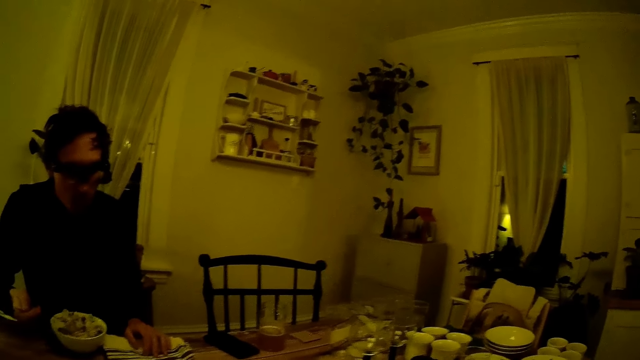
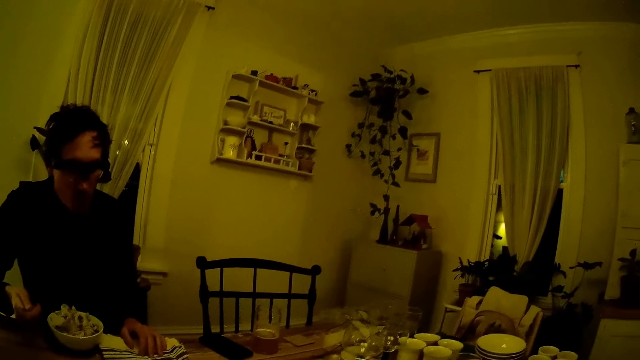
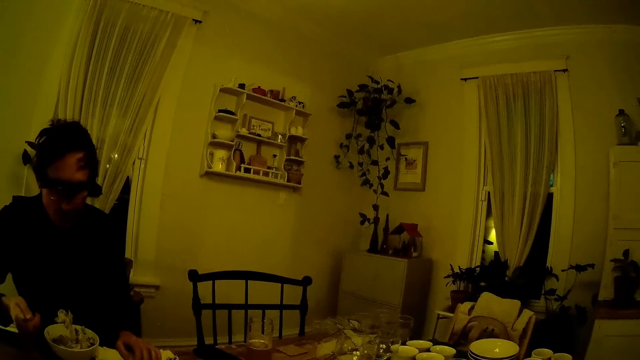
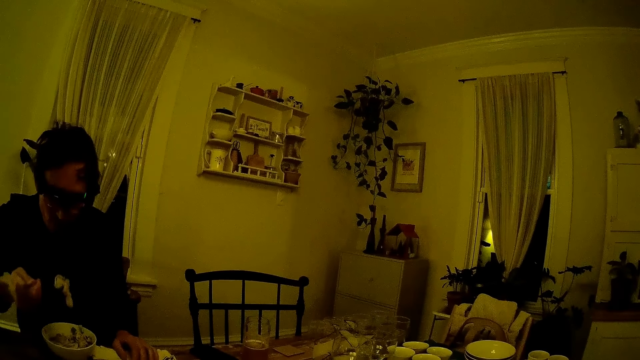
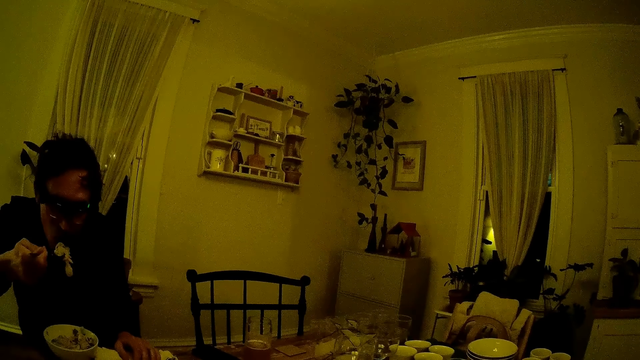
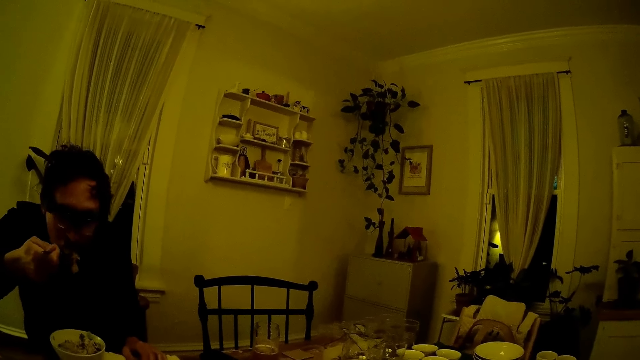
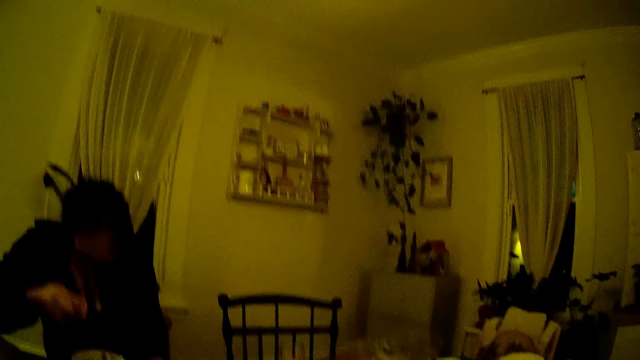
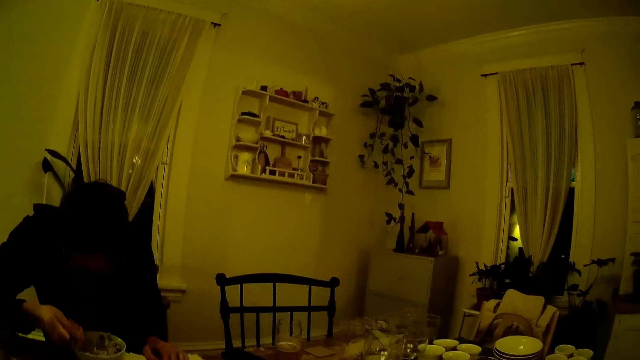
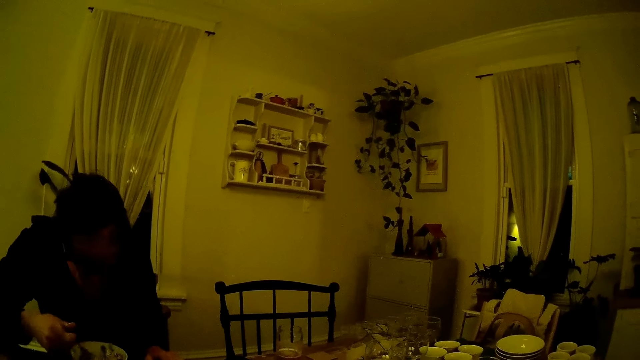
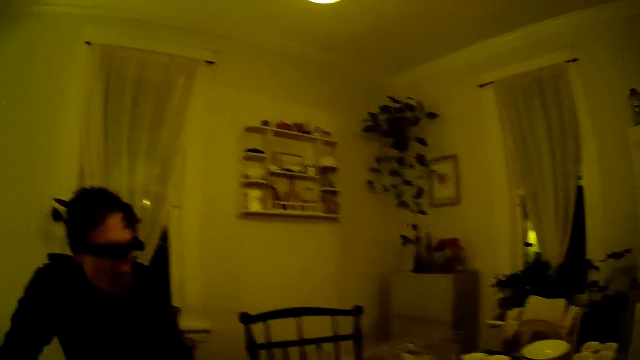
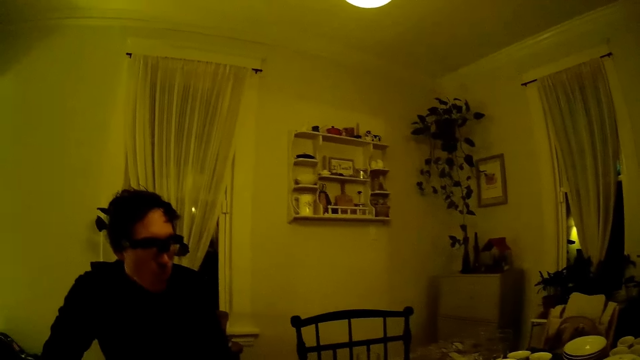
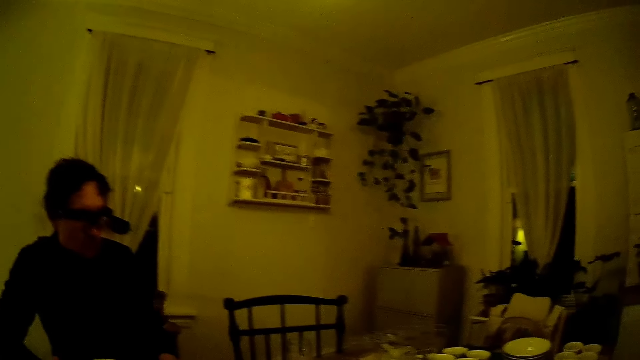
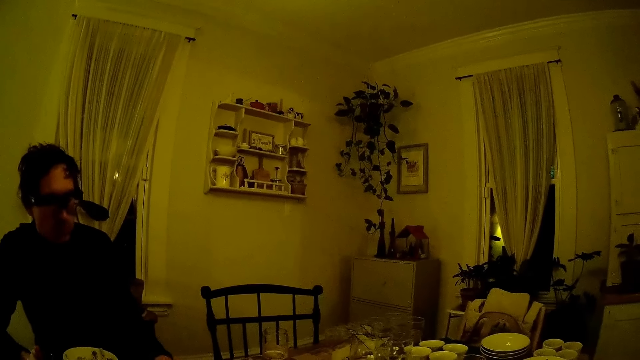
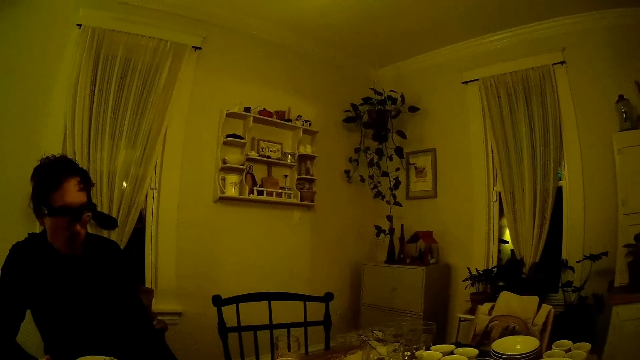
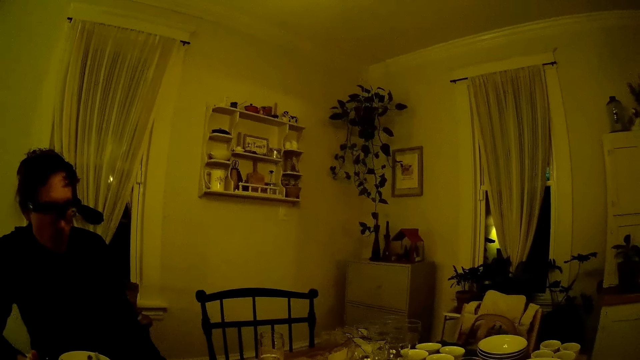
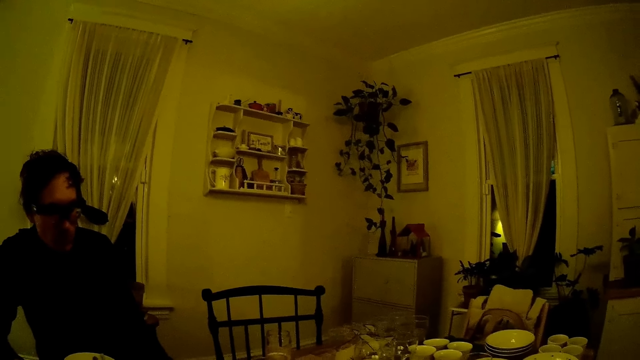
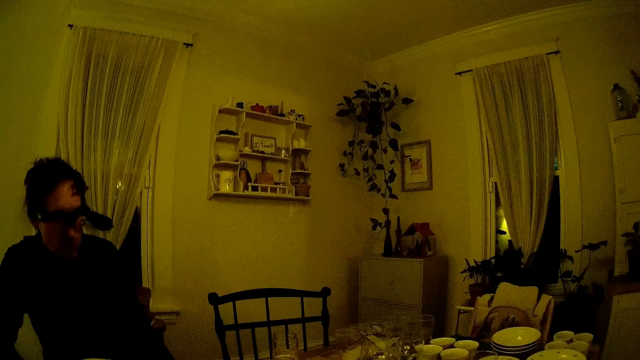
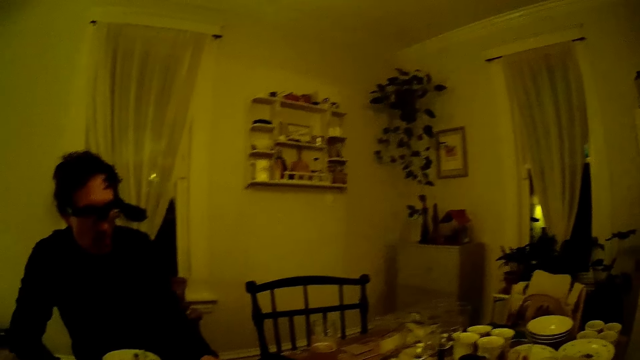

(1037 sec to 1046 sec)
The man eats the cereal with the spoon in his right hand. The camera wearer speaks to the man.

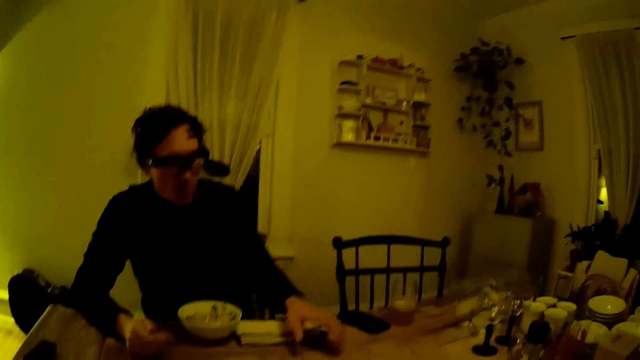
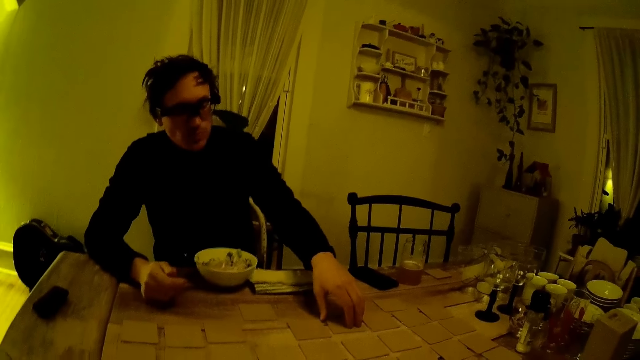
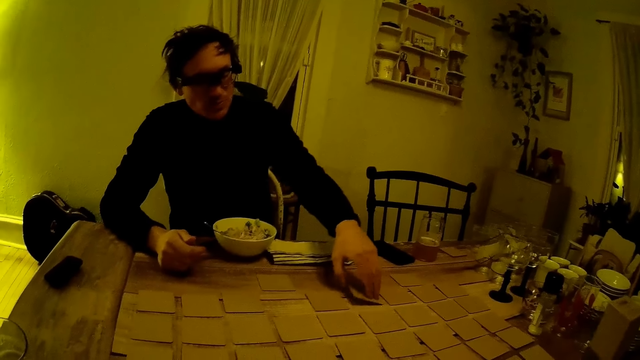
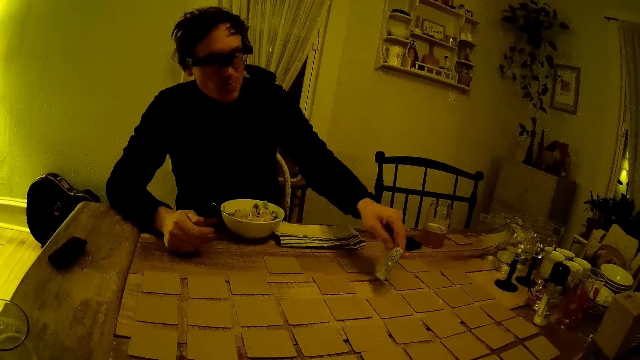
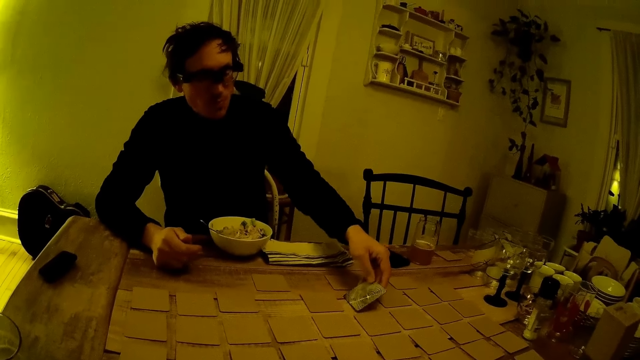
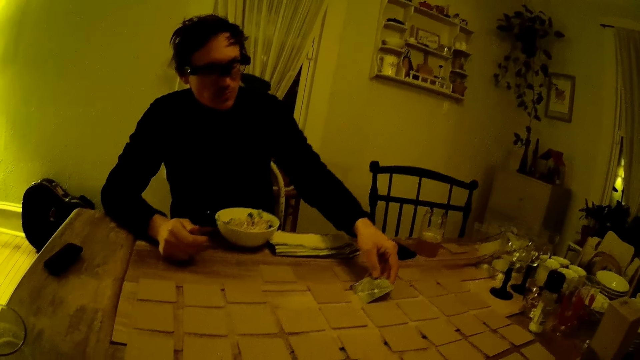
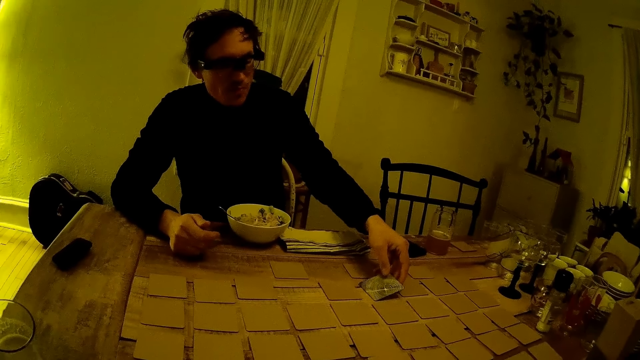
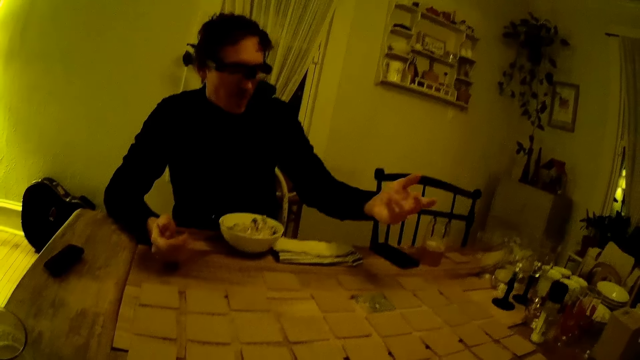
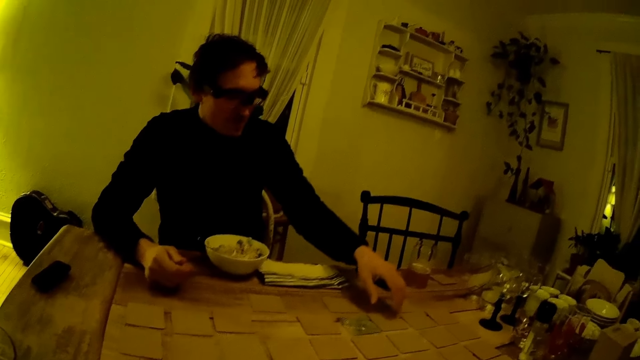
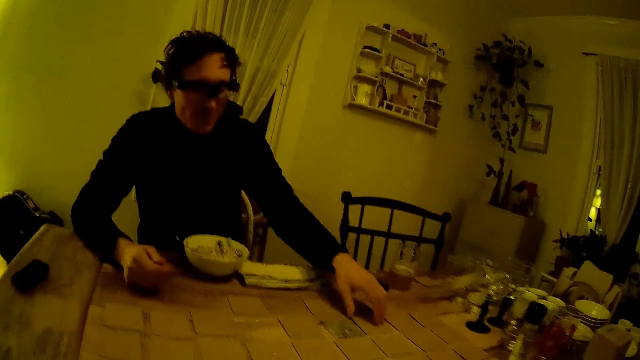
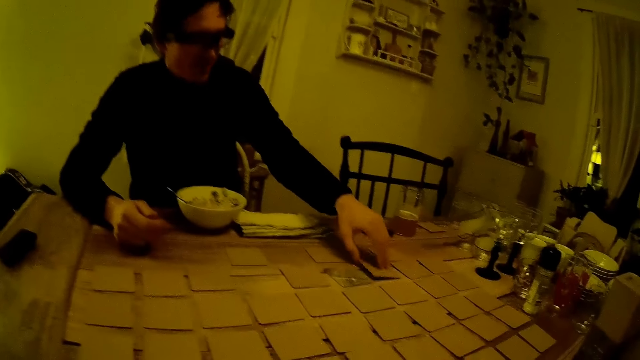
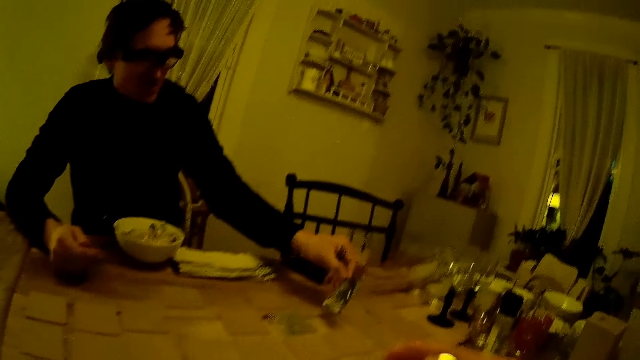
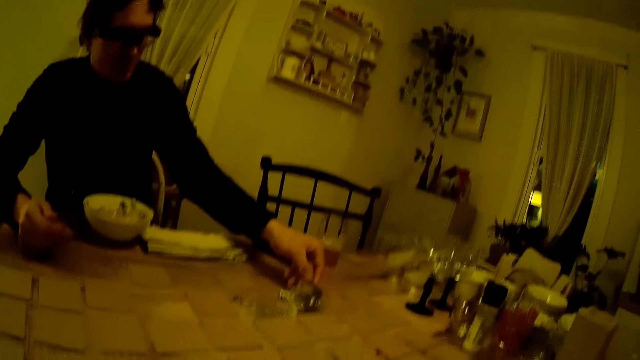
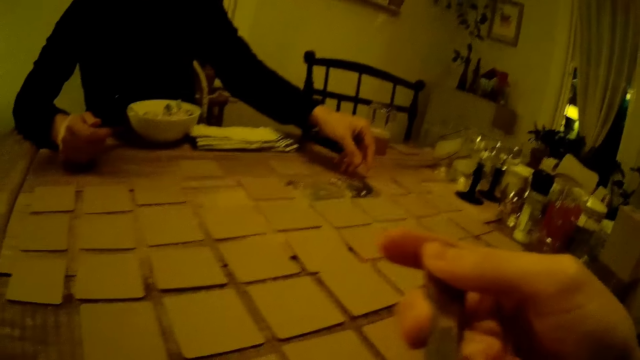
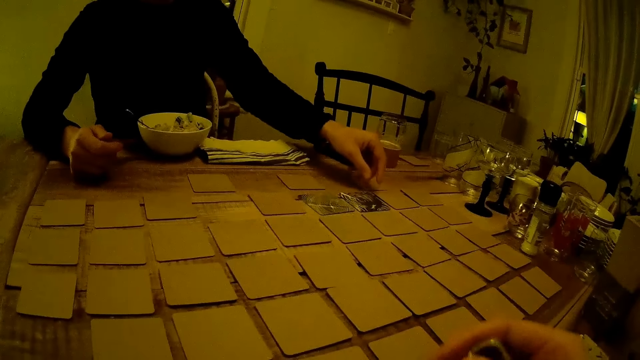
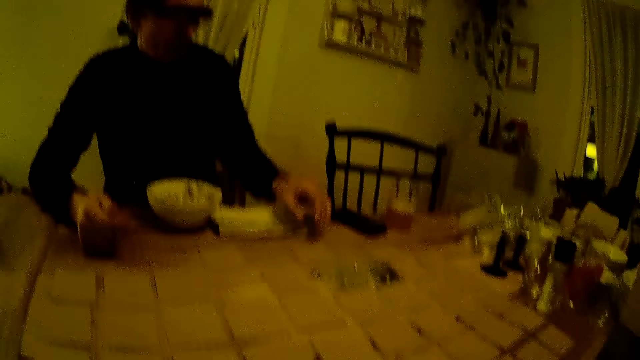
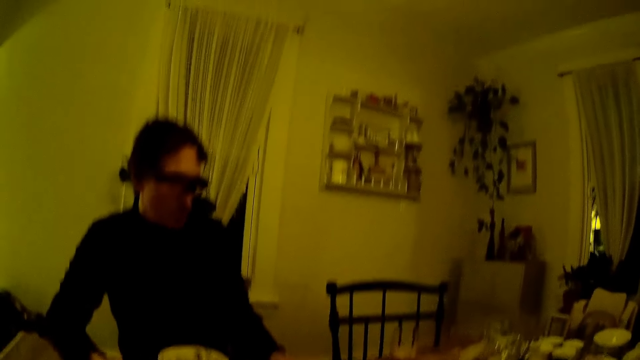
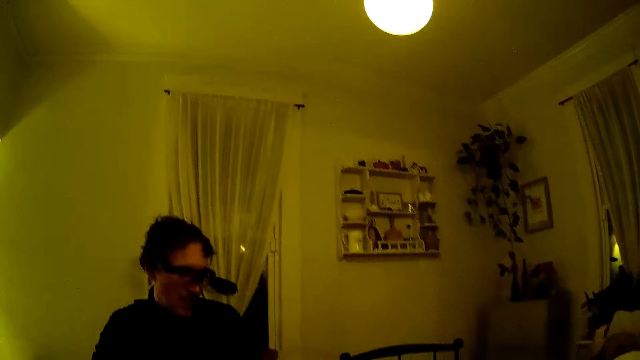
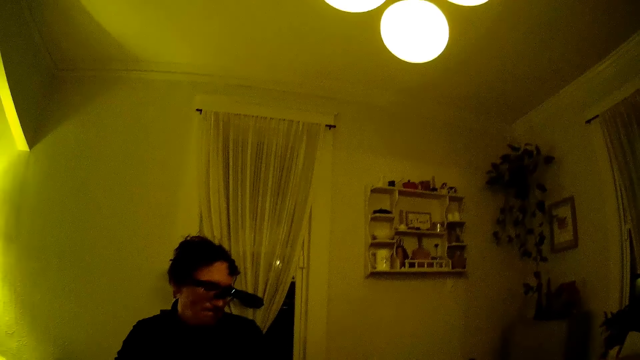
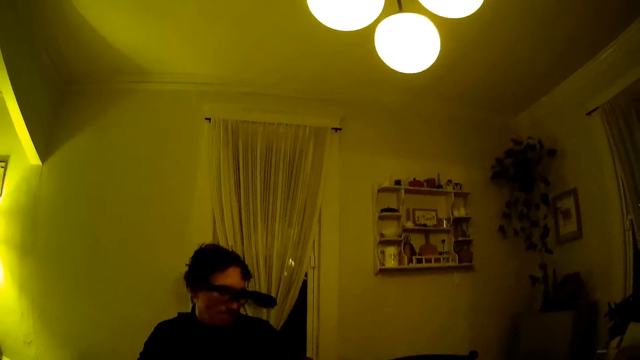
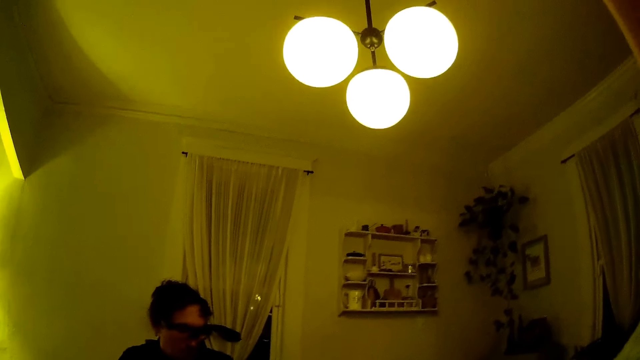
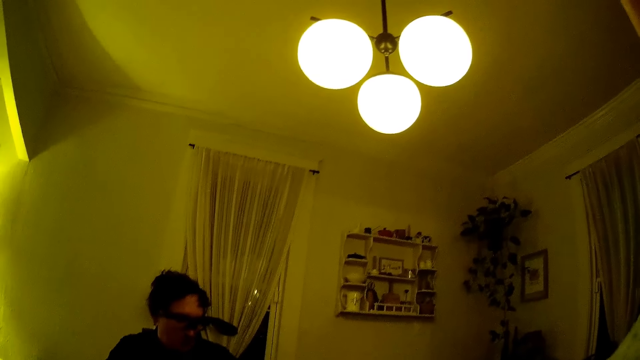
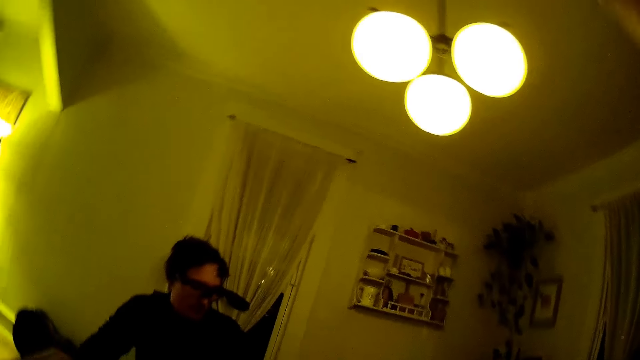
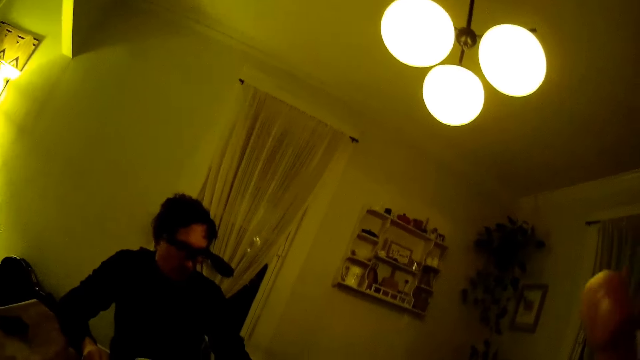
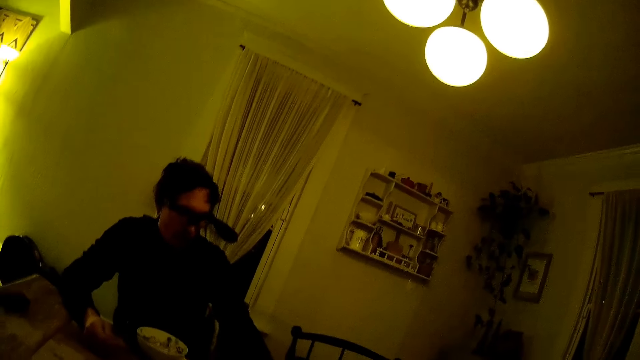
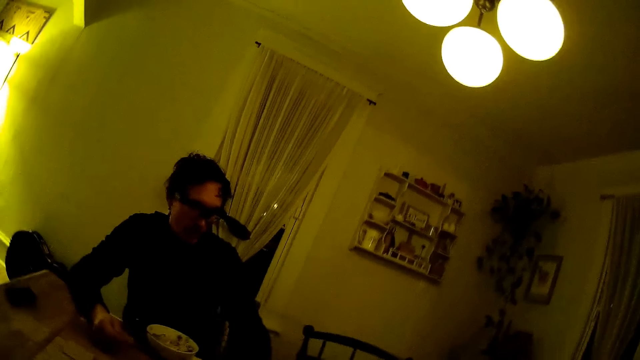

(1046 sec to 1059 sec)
The man turns a card on the table over with his right hand. The man throws his hands. The man turns a card on the table over with his left hand. The camera wearer lifts the spoon with her right hand. She eats the food with the spoon. She raises a hand.
